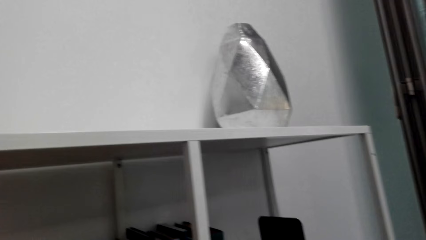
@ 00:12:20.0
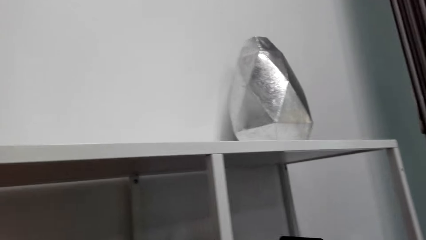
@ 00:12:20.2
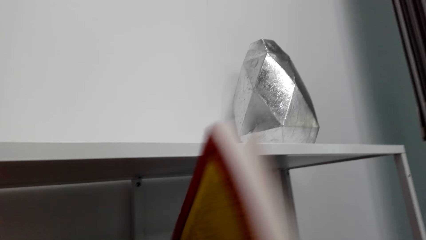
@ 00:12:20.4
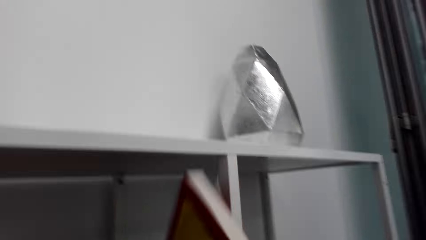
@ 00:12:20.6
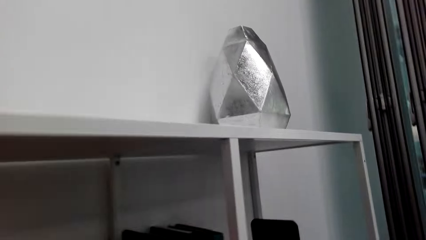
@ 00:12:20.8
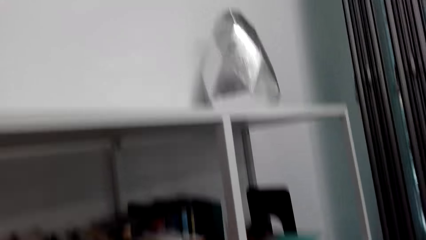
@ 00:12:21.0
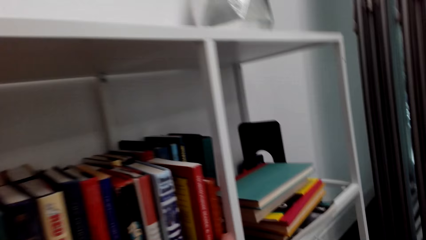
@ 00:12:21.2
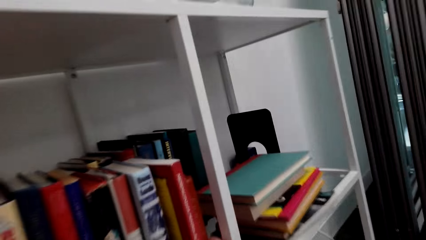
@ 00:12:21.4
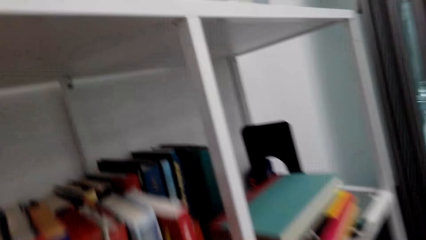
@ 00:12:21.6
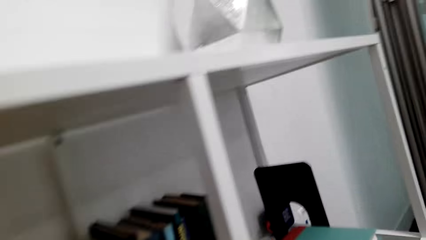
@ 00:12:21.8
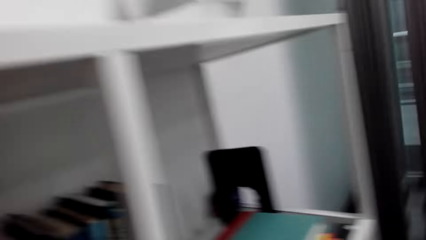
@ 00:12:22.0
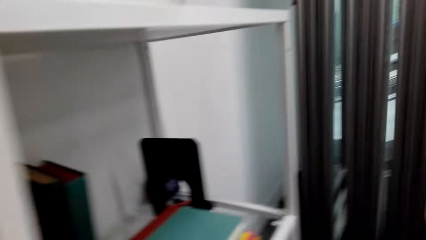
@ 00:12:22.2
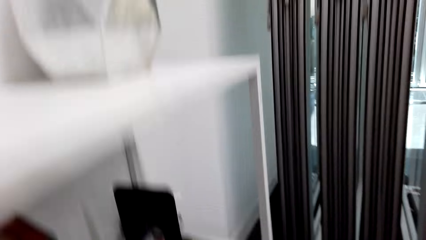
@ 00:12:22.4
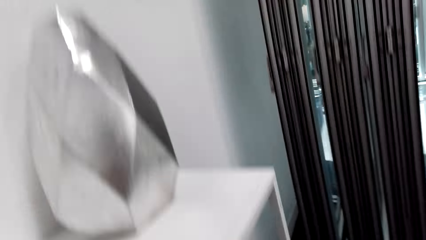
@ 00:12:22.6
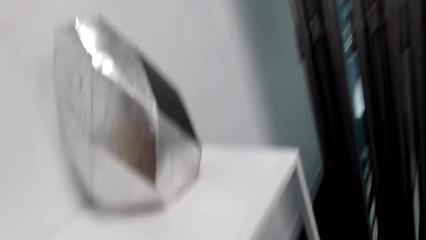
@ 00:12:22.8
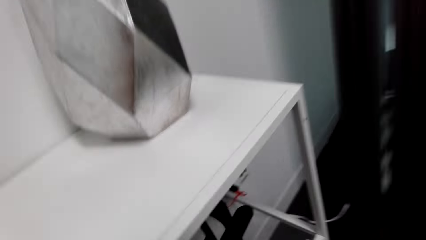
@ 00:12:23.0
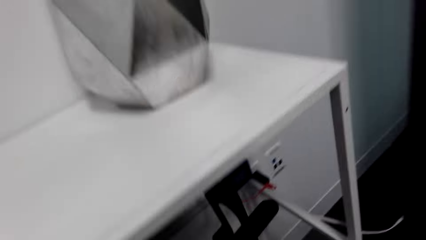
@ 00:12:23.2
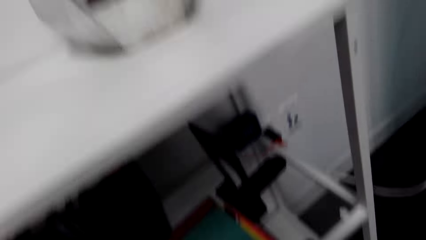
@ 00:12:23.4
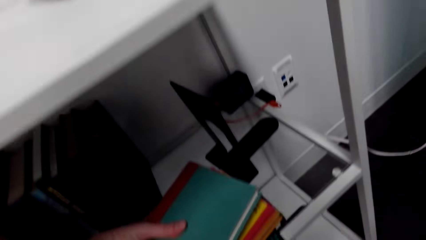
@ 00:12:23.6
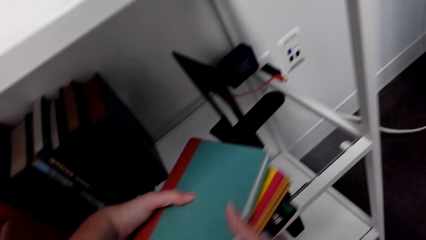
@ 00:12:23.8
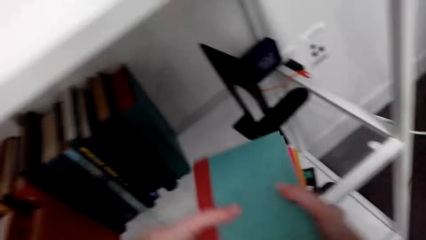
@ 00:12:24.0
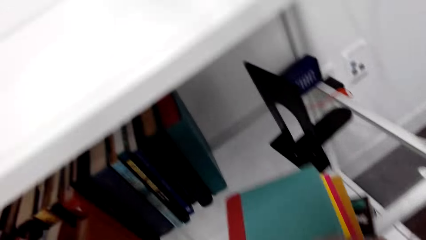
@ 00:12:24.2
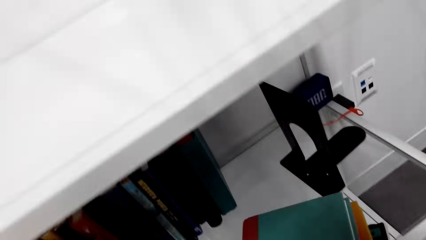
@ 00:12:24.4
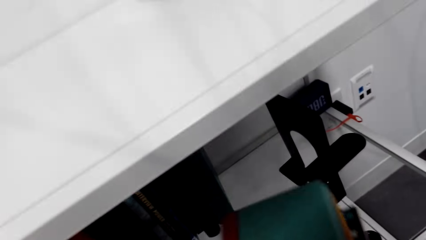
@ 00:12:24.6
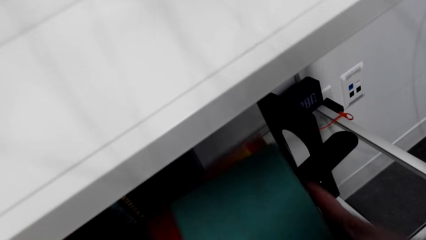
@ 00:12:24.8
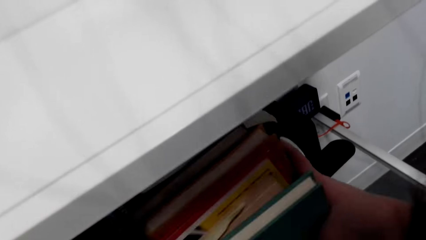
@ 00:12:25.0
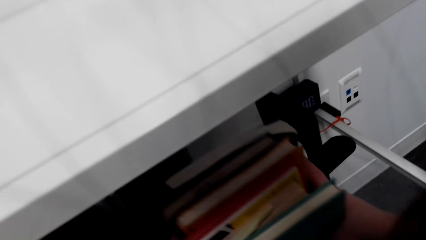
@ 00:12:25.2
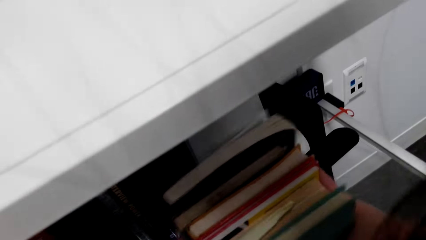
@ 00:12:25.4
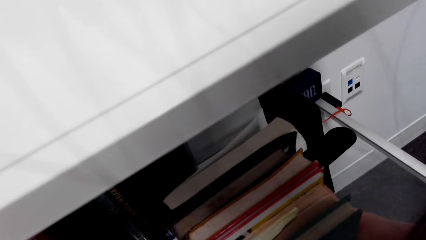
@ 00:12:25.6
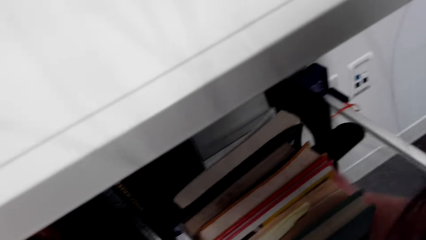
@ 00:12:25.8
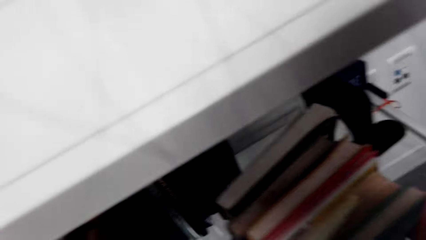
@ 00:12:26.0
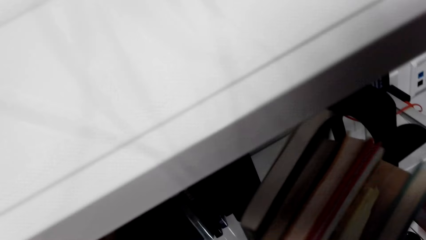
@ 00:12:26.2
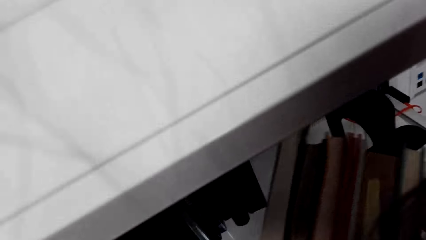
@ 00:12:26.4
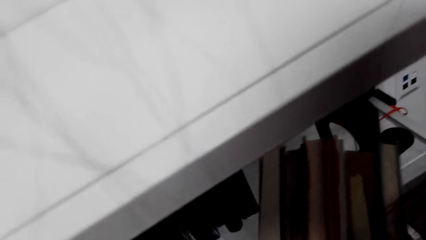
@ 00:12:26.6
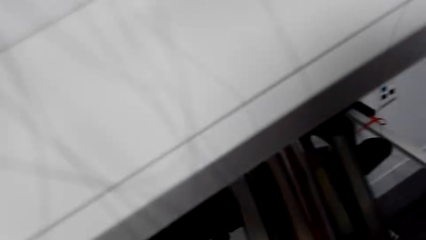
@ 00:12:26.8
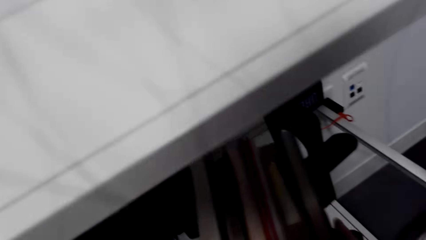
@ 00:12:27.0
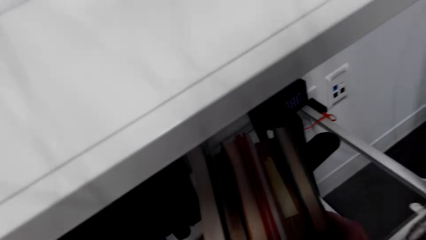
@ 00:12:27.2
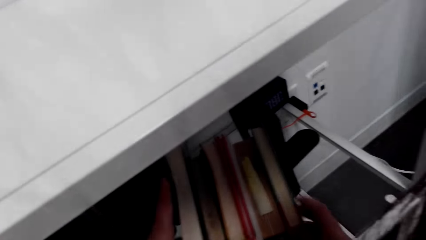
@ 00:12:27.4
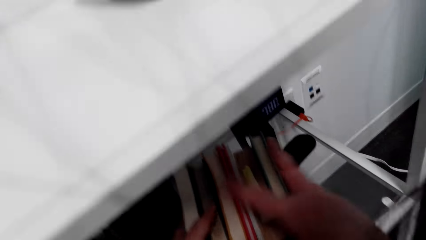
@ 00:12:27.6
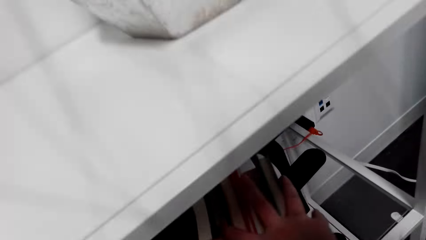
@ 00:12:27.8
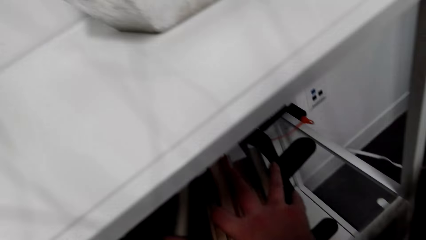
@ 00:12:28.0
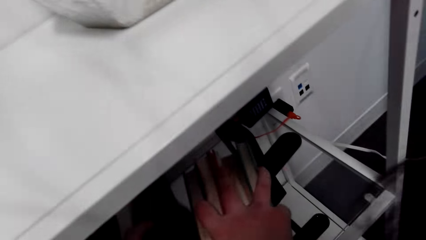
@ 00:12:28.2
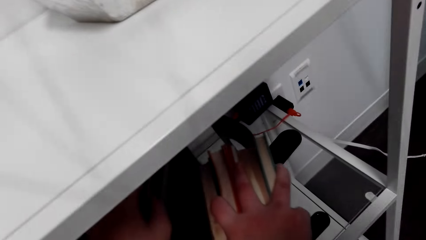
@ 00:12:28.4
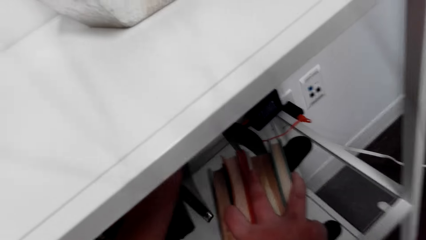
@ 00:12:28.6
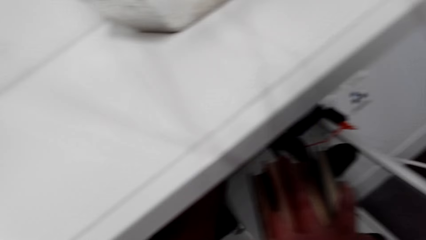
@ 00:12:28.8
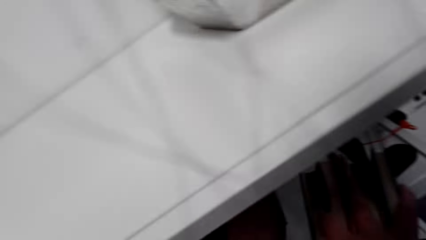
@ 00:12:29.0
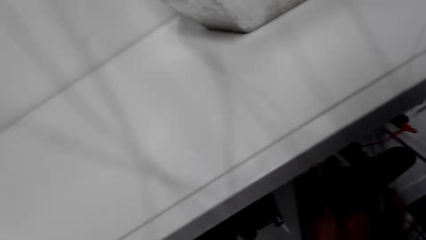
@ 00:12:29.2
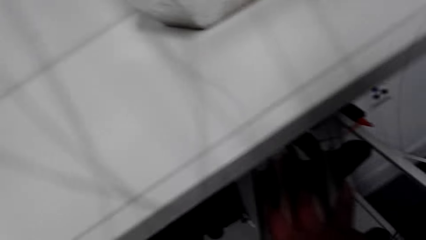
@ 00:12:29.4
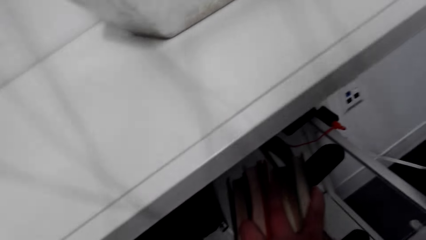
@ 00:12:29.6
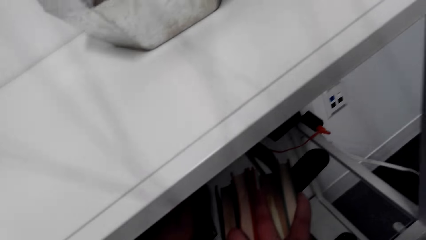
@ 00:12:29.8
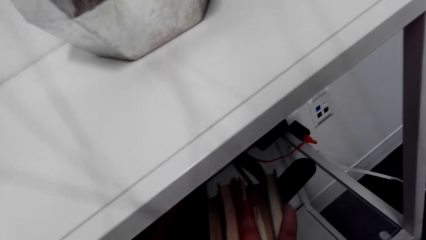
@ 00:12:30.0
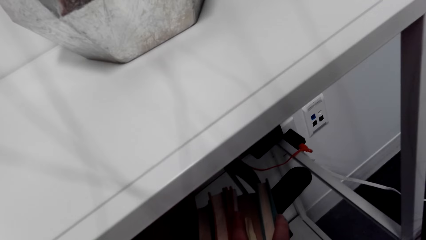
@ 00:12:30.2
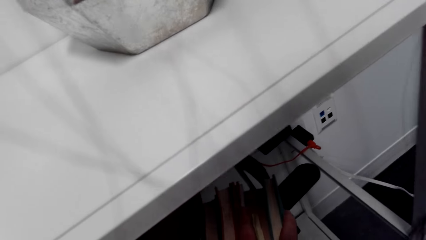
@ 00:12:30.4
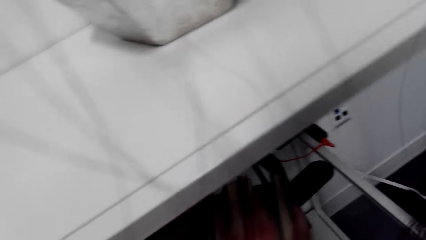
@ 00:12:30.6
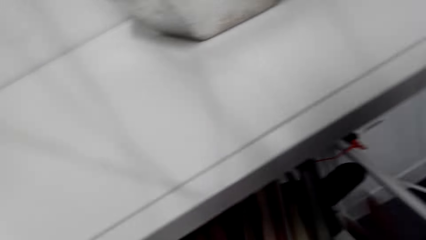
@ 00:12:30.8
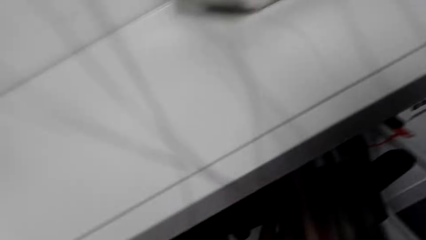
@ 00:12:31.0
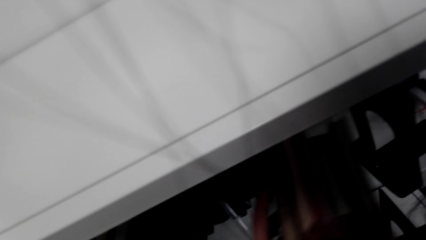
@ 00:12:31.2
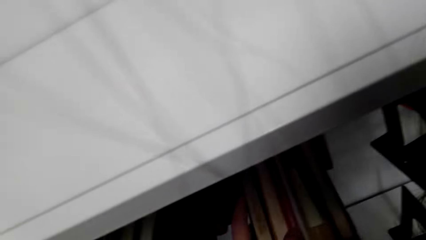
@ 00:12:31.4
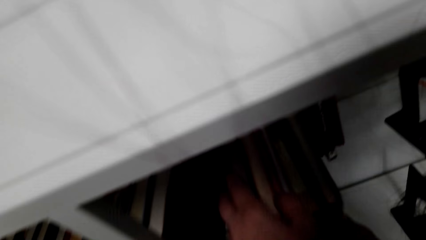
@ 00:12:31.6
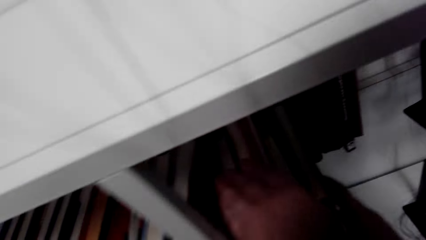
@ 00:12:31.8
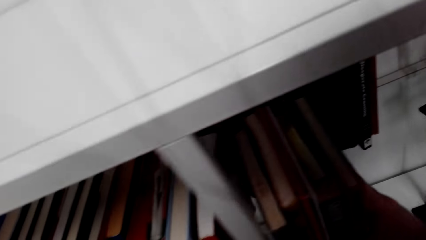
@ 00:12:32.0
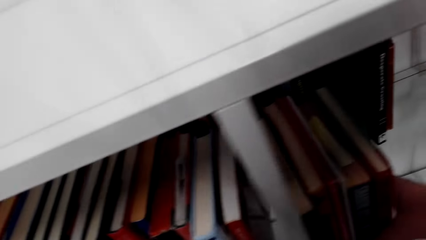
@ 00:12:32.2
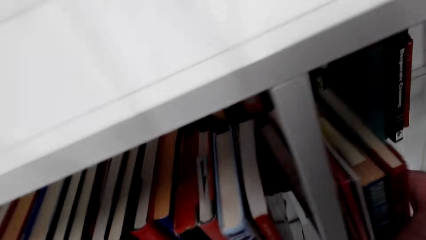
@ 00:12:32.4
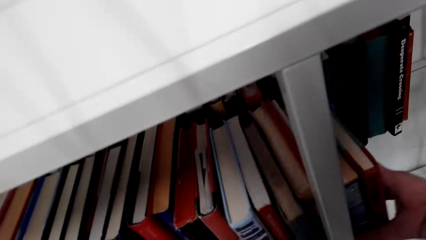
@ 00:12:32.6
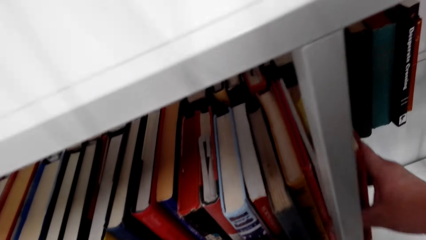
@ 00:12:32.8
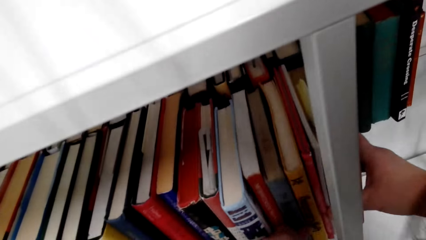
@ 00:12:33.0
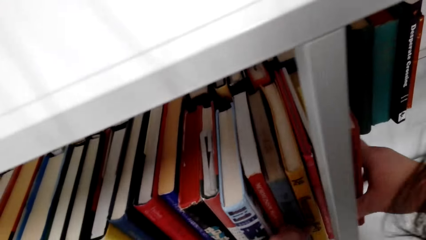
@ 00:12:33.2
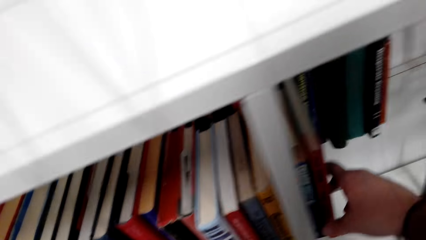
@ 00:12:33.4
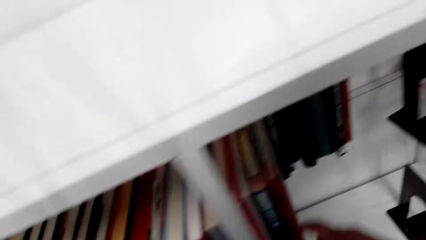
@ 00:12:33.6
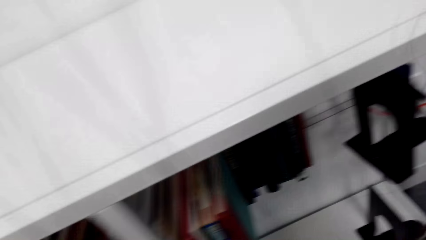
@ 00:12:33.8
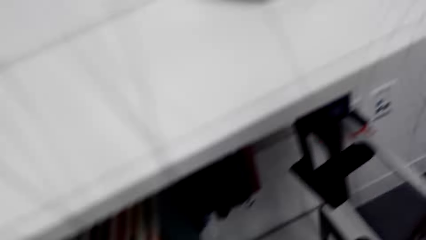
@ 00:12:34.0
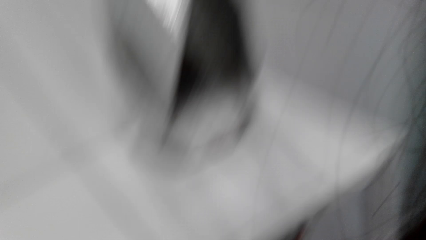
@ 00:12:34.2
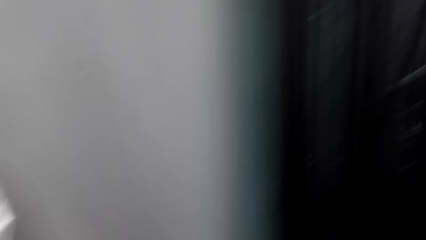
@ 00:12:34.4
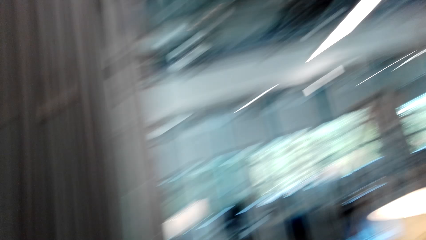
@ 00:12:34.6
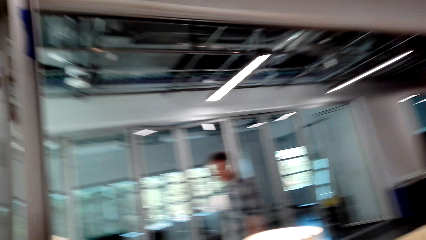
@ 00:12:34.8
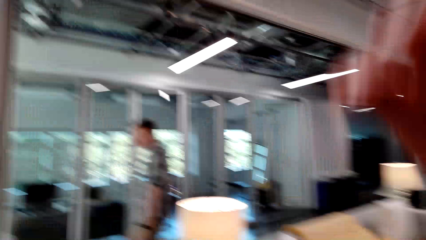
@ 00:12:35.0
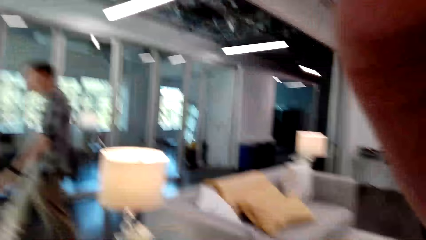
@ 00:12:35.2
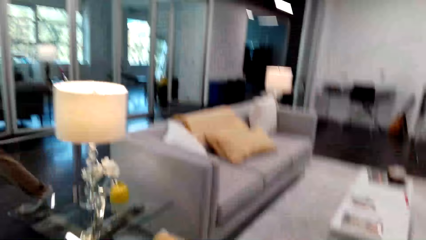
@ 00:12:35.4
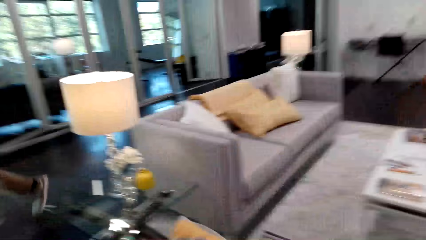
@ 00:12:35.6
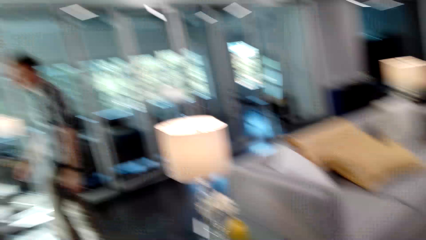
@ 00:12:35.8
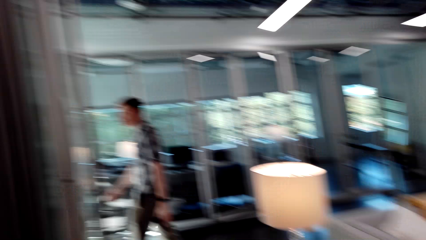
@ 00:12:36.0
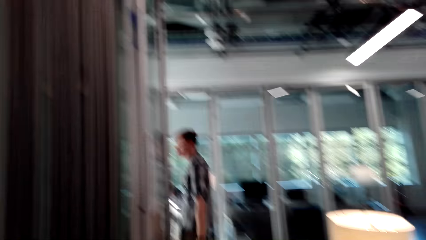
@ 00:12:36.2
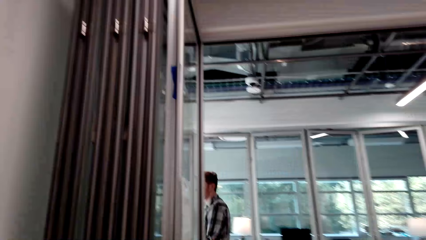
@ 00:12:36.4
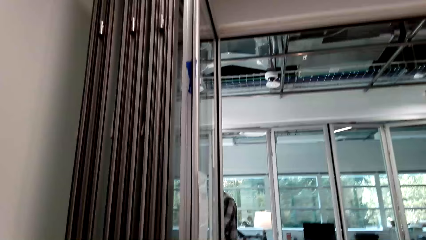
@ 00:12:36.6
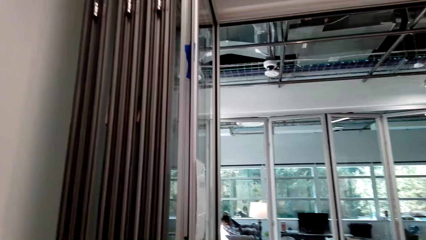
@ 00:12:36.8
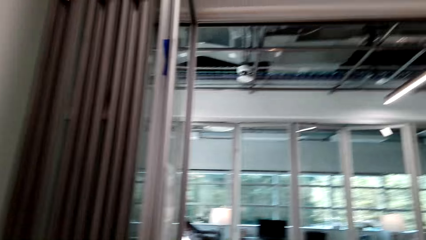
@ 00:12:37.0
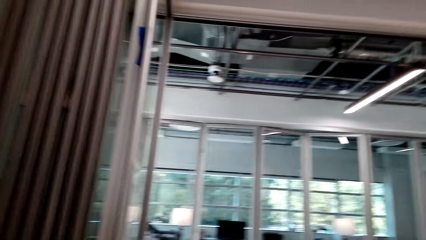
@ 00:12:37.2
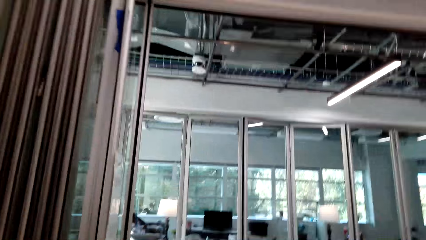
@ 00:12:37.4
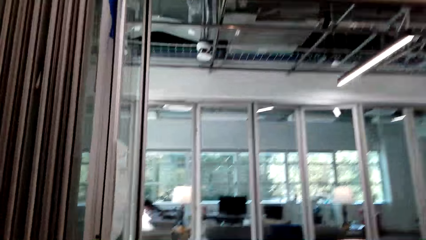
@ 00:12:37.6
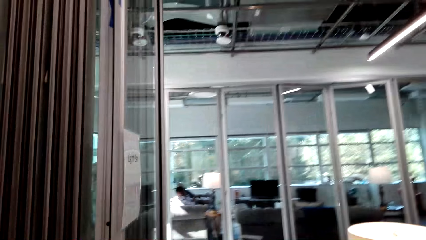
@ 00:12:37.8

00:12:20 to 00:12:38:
The camera wearer places the books in the shelf. They look in the room. They hold books. They place the books in the shelf. They look around the room. They walk in the room. A man walks around the room.
